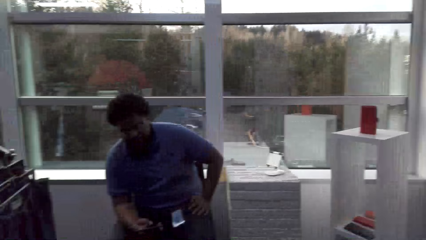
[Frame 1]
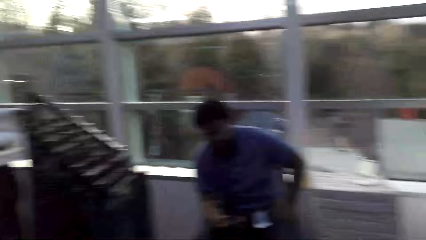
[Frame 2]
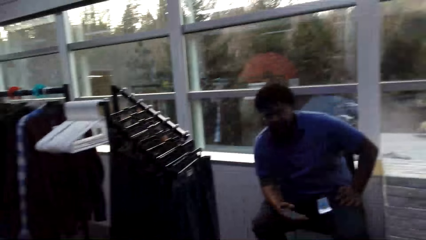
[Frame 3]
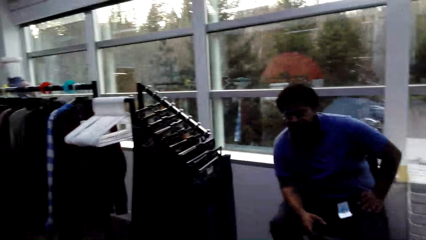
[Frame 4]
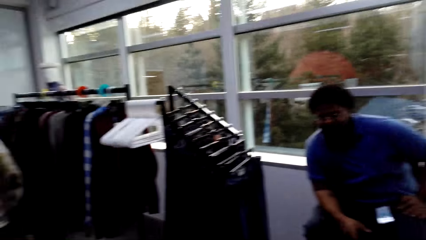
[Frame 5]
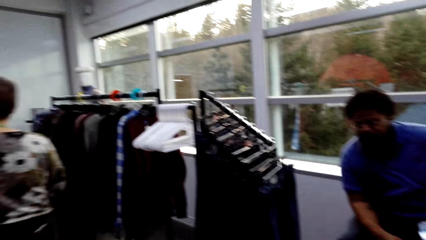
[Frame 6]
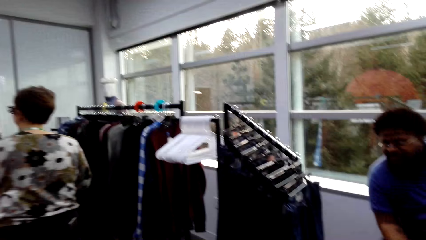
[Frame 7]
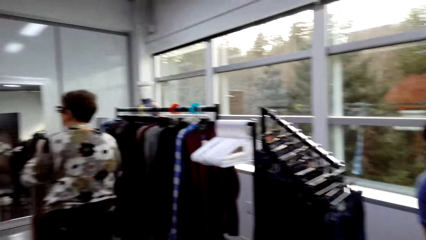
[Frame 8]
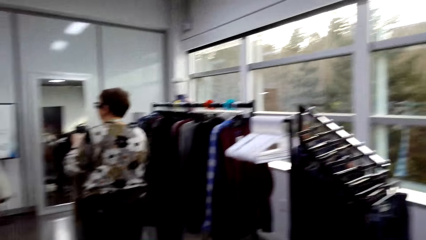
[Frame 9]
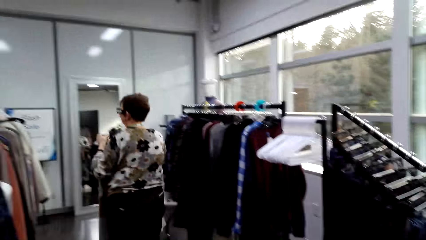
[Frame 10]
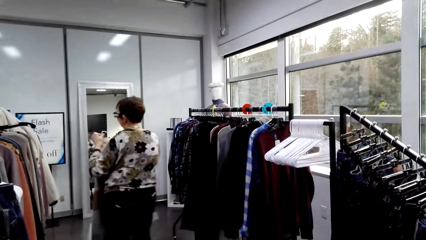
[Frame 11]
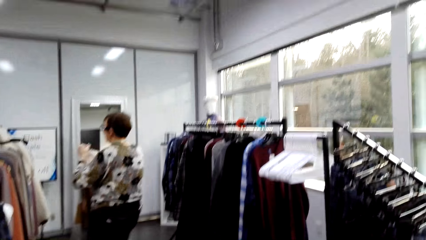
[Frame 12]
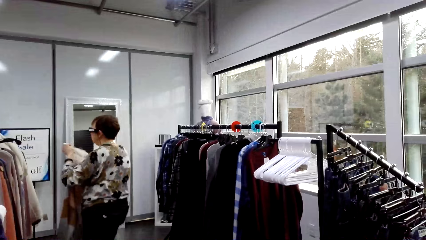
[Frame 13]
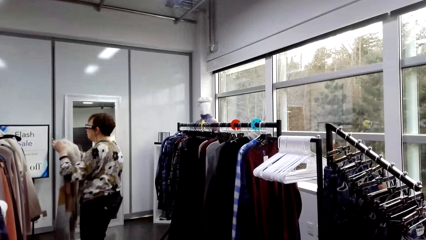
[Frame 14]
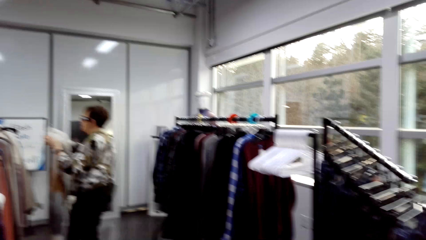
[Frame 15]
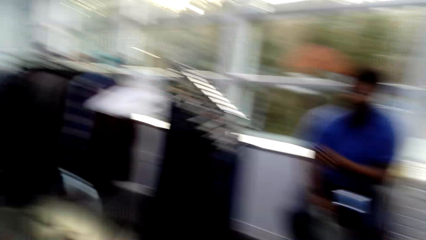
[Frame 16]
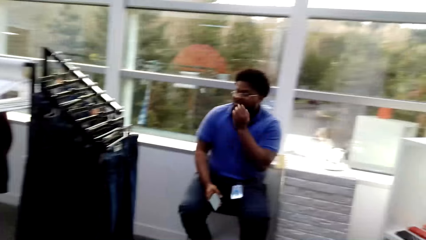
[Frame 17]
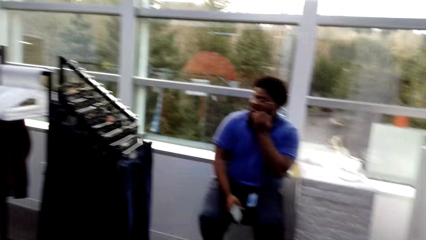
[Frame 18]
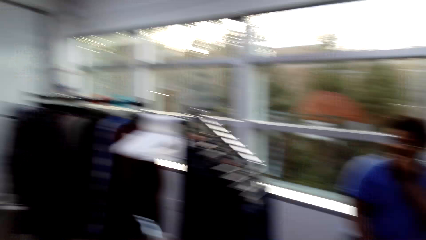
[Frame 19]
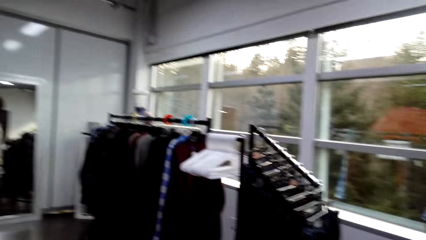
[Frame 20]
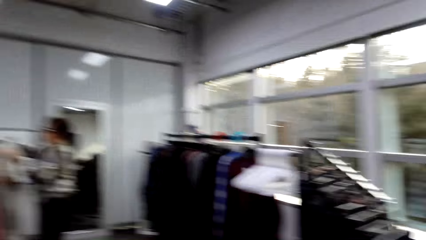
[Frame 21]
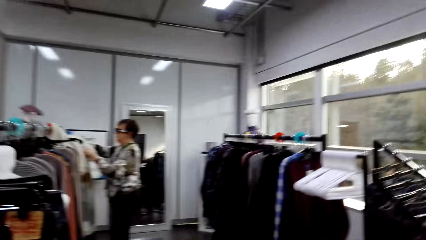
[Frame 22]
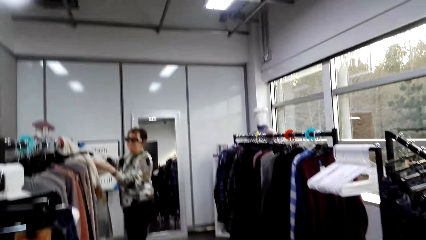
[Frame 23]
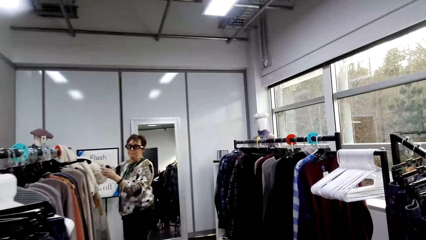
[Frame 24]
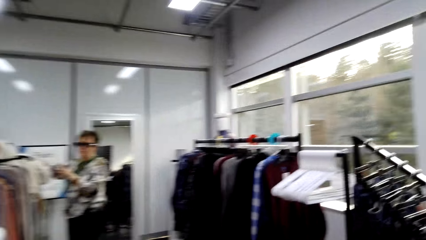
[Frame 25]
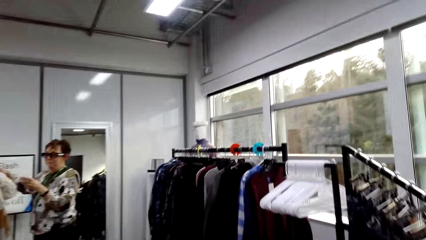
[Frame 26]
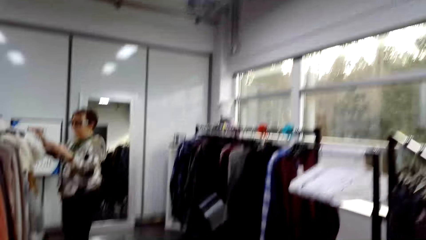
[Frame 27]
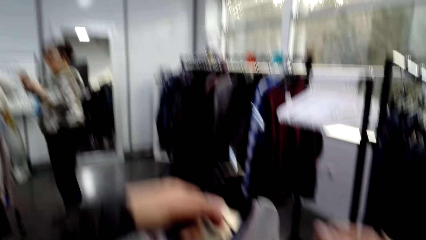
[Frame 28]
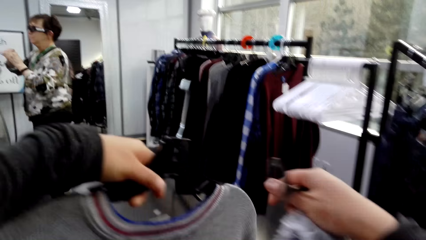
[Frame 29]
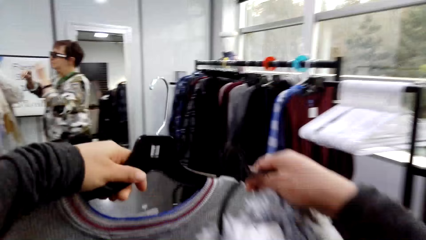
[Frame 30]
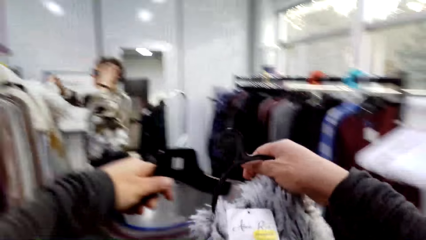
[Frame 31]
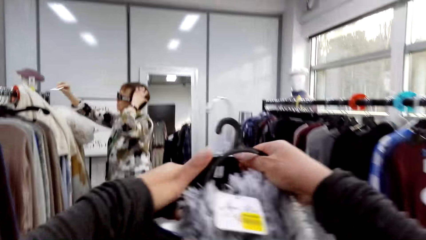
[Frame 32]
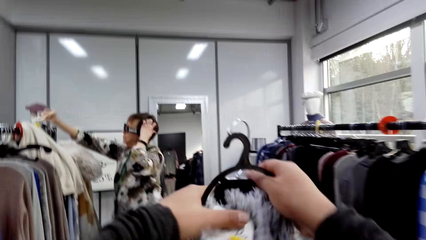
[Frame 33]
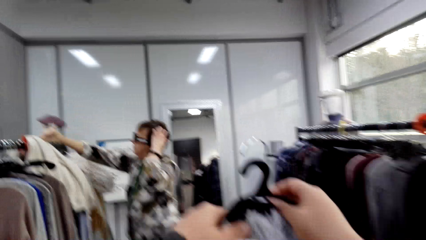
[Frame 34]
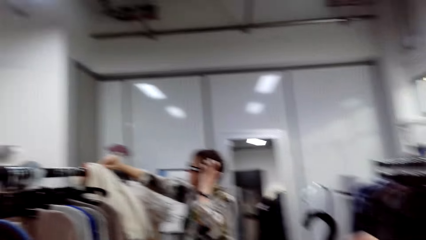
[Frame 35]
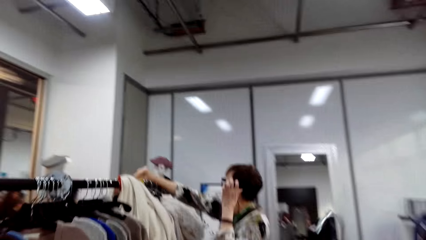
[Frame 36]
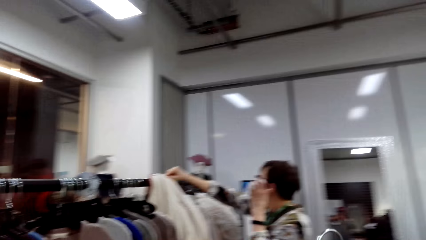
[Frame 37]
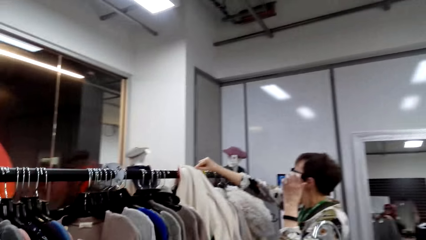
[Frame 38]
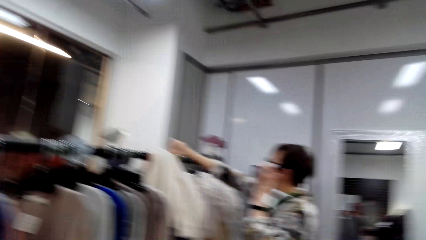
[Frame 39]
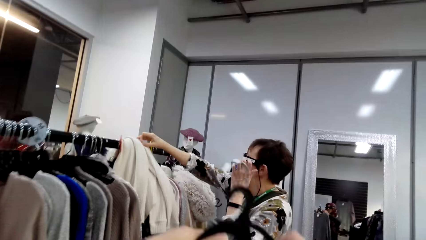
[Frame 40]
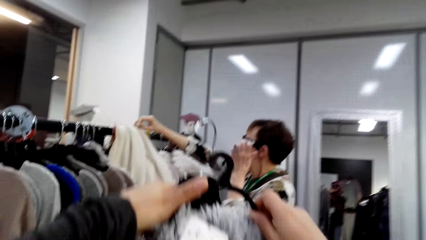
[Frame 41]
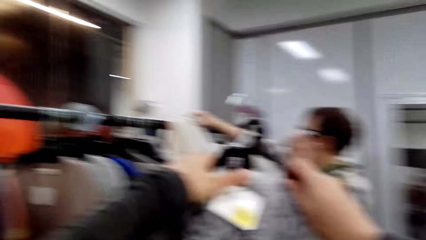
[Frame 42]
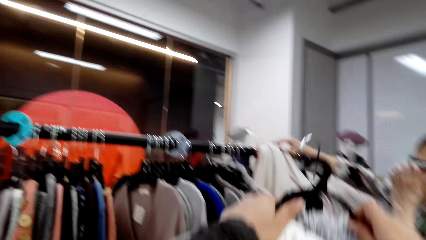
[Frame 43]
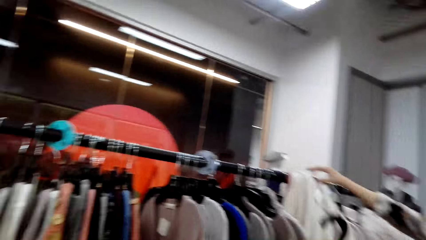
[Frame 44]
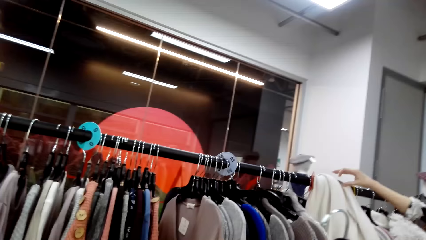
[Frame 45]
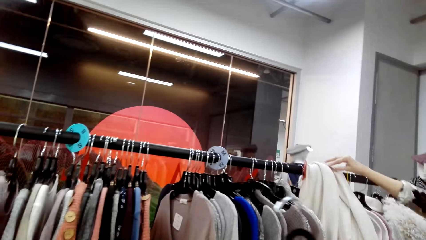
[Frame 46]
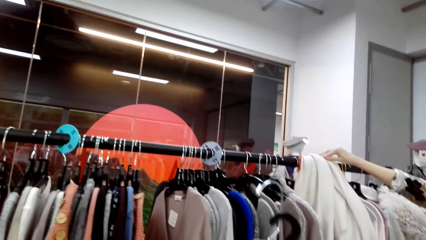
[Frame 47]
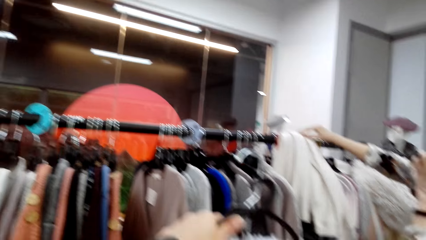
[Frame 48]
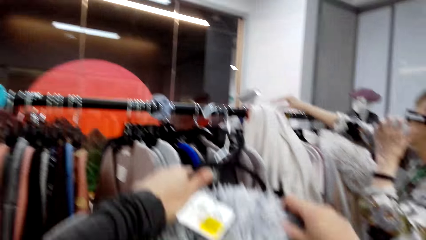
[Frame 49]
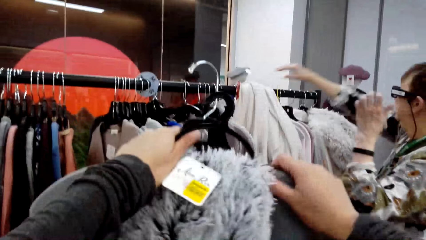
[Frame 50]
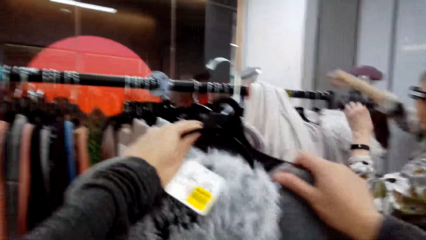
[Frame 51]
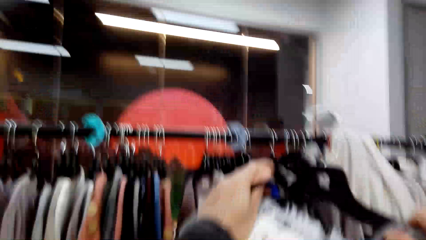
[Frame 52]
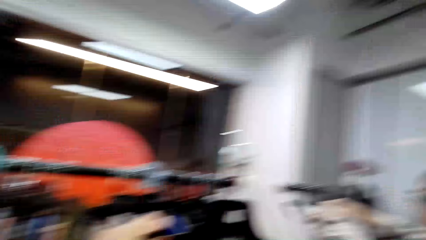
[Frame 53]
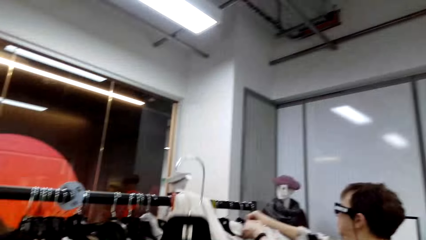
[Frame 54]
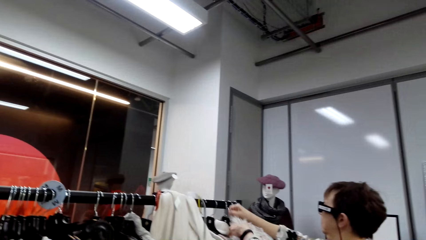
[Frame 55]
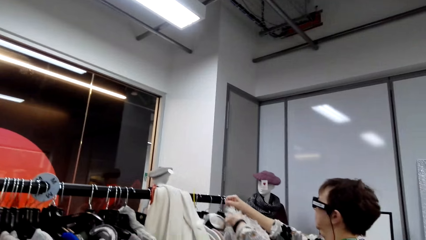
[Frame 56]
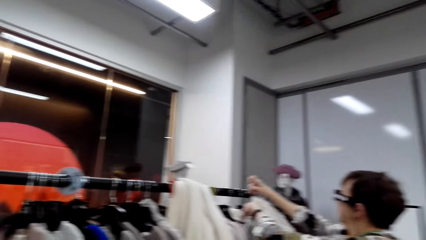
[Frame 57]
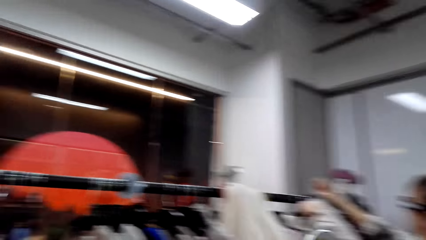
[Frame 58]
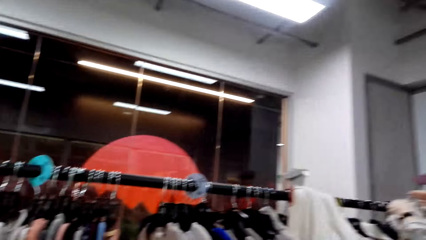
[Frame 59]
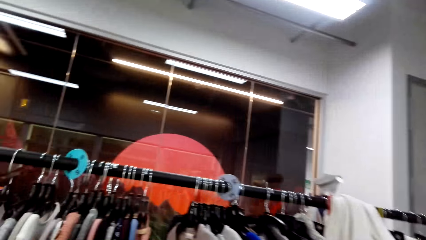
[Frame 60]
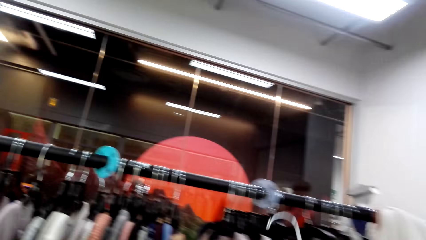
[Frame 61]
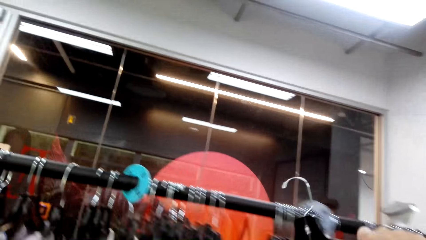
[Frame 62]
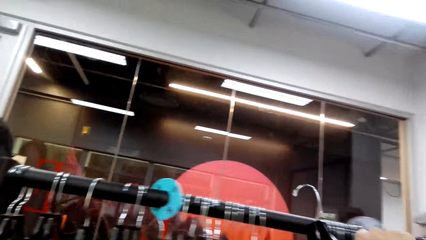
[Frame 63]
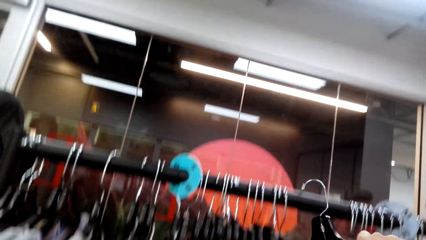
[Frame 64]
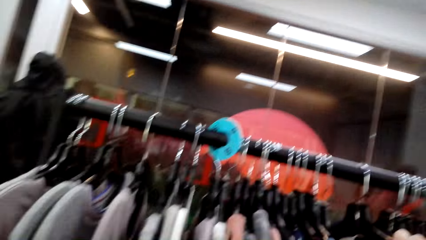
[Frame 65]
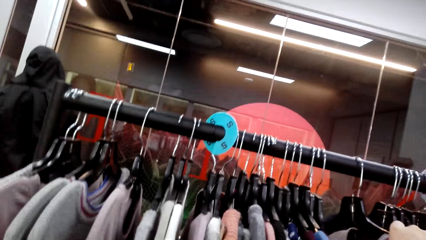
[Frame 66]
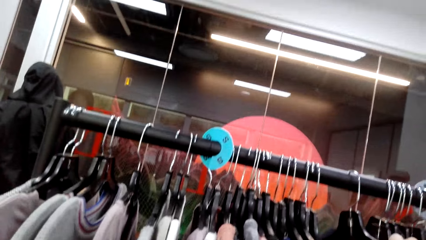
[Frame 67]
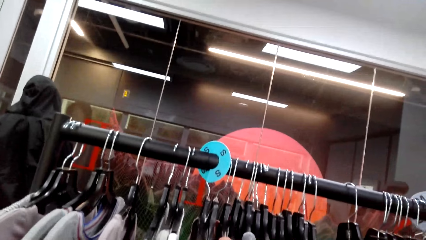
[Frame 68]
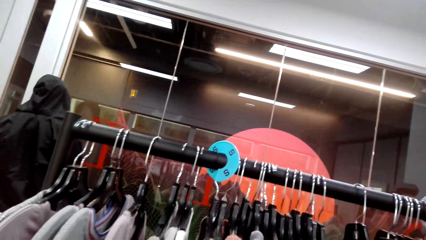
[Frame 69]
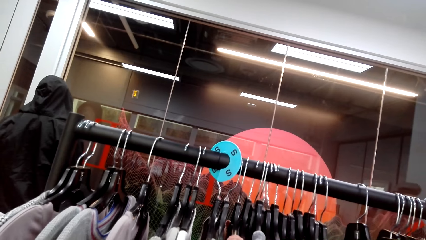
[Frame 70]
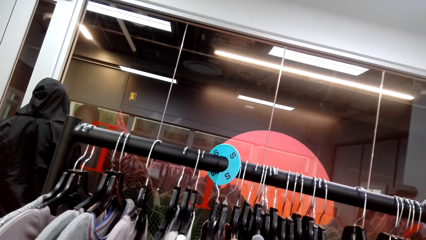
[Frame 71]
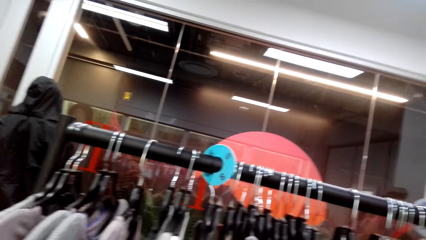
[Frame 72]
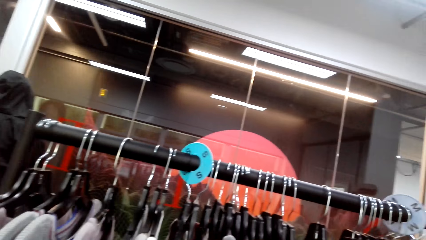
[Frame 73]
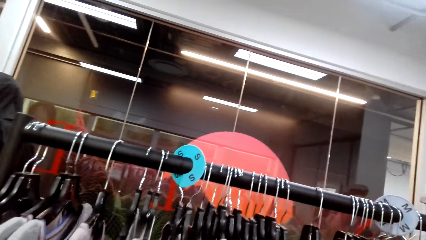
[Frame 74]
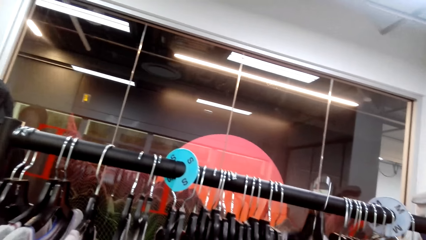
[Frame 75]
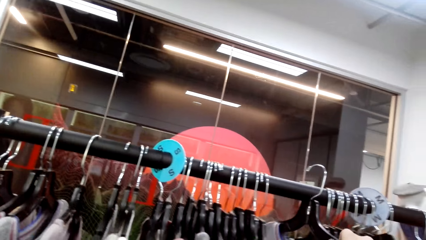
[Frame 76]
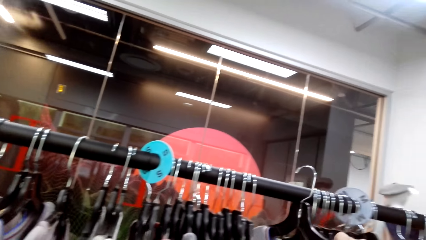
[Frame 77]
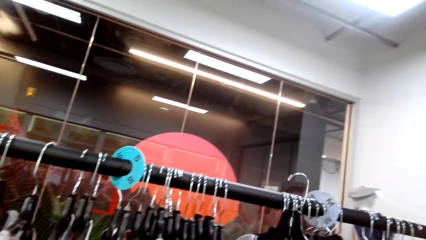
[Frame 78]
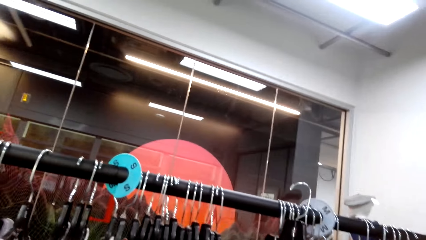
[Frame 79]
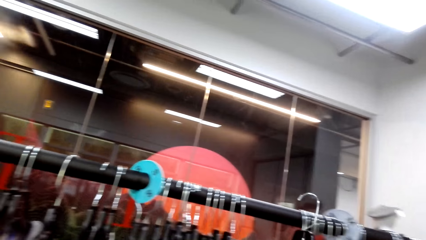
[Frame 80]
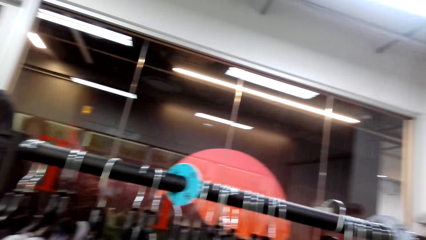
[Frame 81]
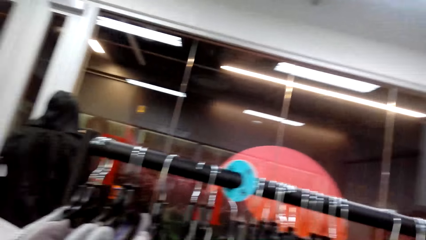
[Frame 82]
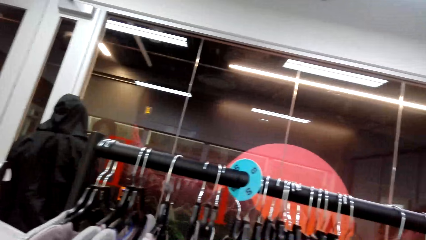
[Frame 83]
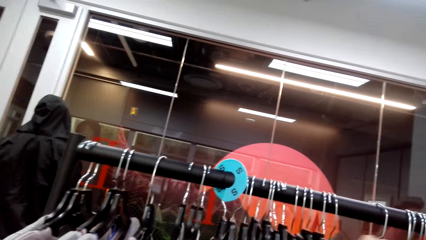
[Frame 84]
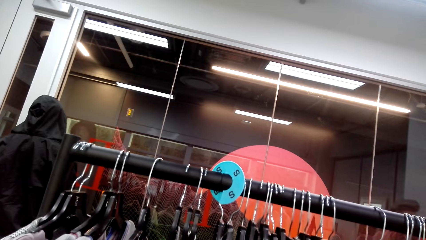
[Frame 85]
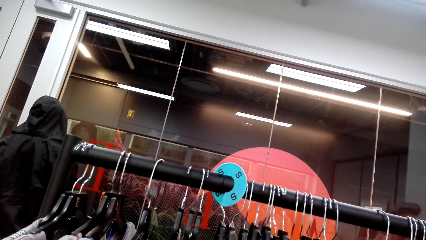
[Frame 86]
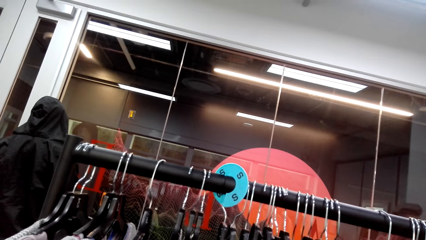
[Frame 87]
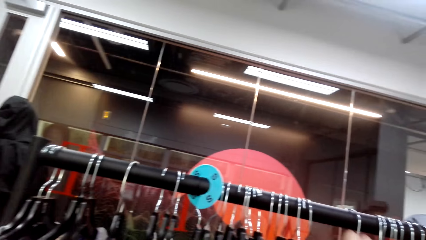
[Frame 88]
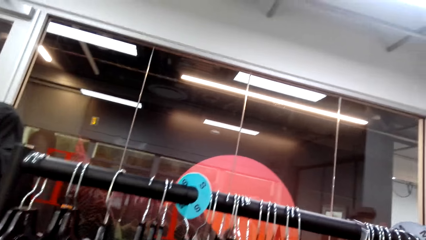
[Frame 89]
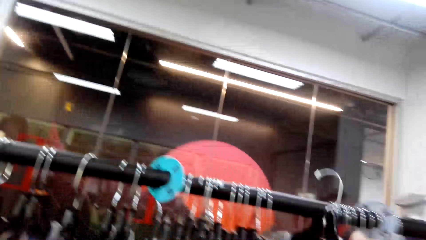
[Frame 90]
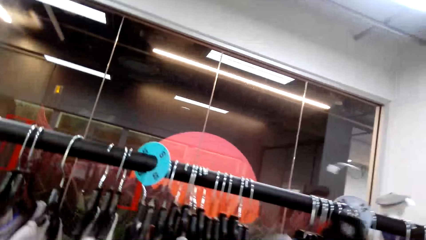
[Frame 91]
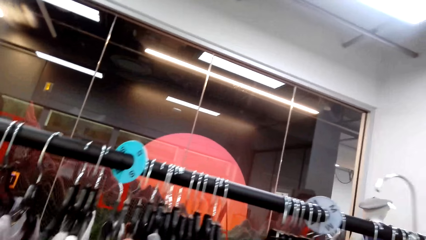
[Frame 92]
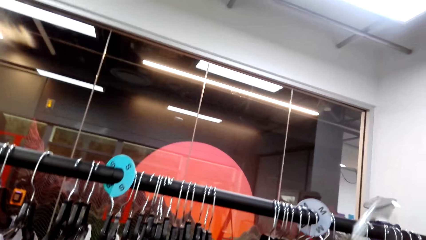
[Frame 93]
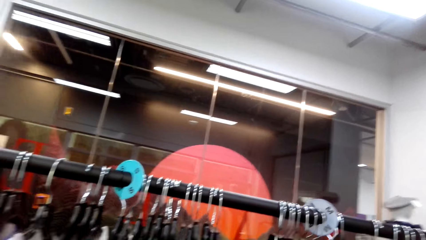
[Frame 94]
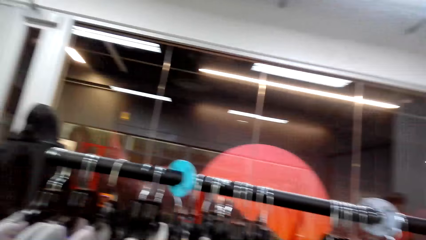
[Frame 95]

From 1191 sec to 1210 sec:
A lady walks the other way. She moves the cloth. A man touches his mouth. The lady hangs the apparel. The camera wearer holds the apparel. They hold the apparel with one hand. The lady removes her hand from the head. The camera wearer holds the apparel. They hang the apparel. They hold a hanger. They look at the clothes on the rack. They hang the apparel. They pick up the apparel.
